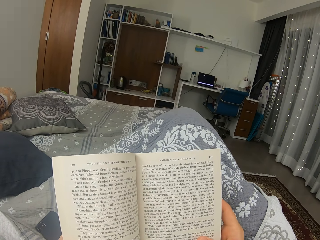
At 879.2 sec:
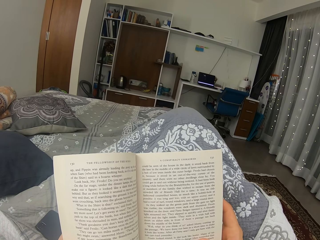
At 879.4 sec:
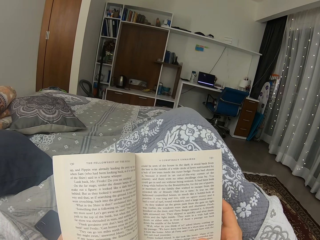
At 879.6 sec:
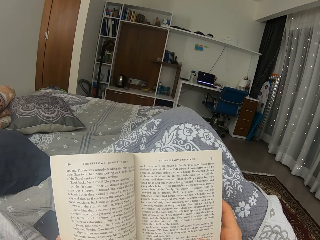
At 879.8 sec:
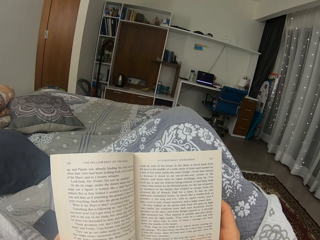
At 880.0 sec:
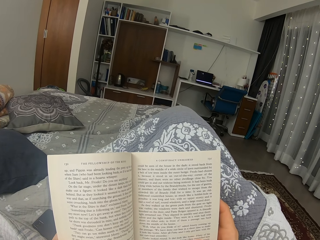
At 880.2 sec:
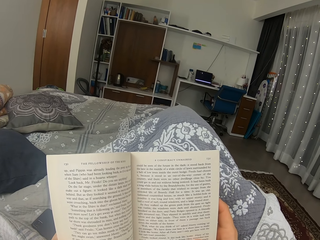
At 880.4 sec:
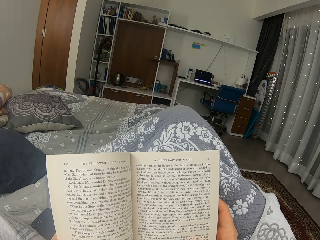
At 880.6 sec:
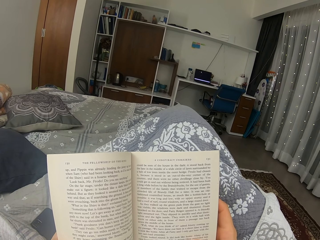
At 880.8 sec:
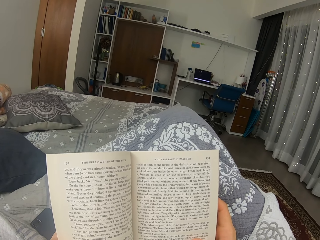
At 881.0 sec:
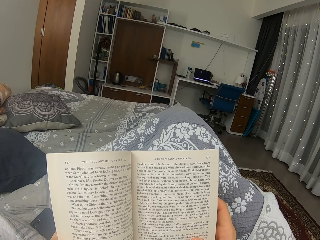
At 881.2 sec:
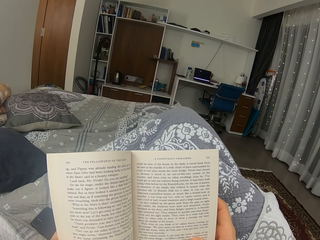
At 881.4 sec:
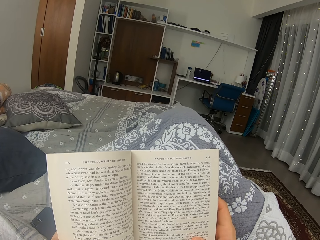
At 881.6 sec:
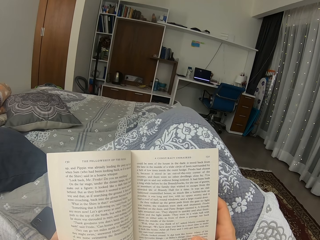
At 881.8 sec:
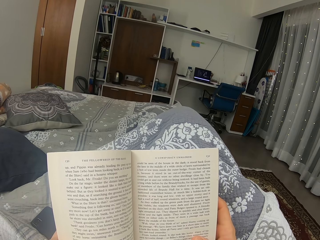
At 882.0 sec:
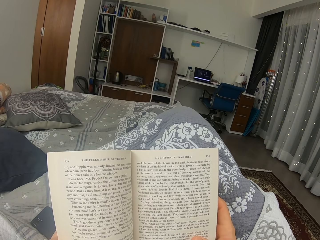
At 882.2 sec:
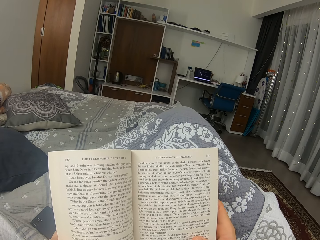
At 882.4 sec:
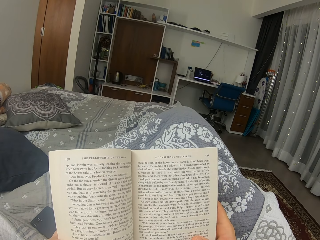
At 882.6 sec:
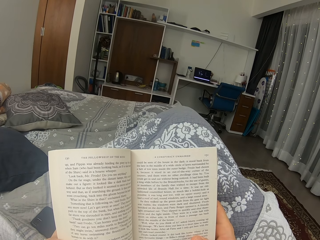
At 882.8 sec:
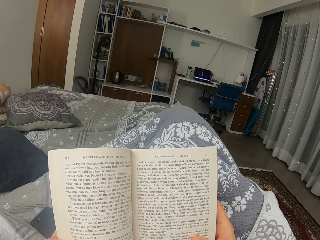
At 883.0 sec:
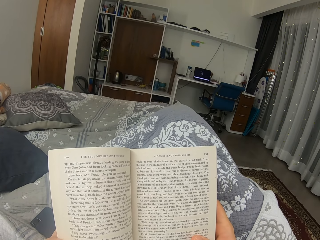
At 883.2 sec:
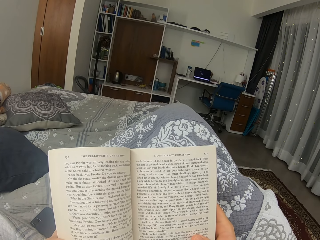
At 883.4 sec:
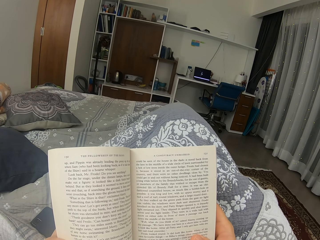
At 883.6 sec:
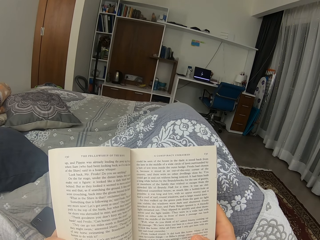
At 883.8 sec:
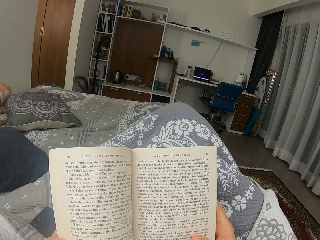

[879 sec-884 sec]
The camera wearer reads a novel.

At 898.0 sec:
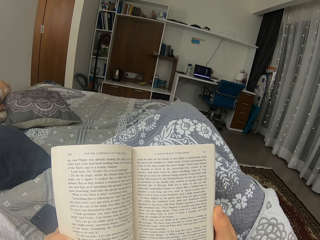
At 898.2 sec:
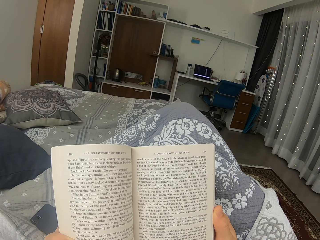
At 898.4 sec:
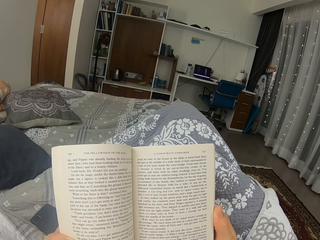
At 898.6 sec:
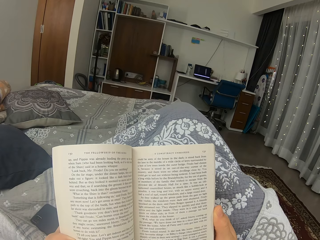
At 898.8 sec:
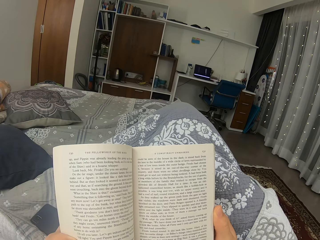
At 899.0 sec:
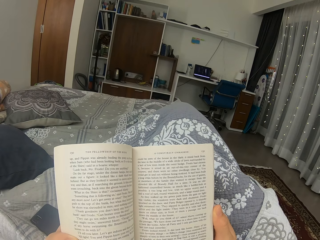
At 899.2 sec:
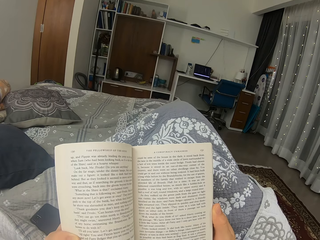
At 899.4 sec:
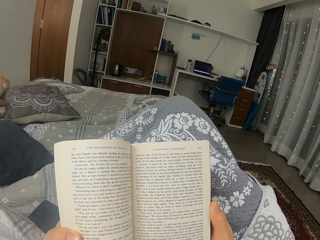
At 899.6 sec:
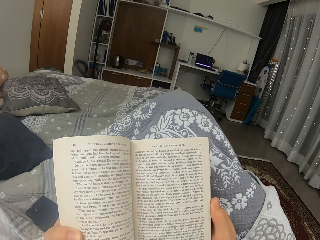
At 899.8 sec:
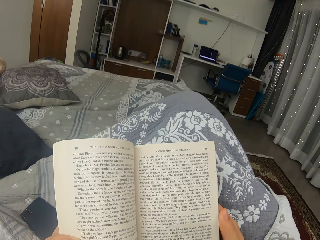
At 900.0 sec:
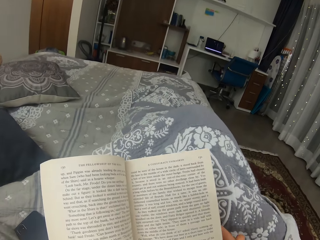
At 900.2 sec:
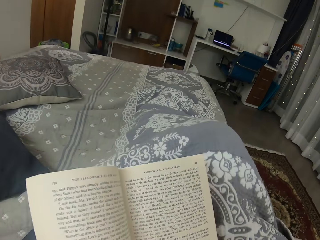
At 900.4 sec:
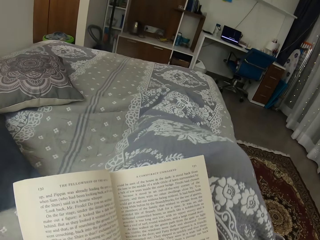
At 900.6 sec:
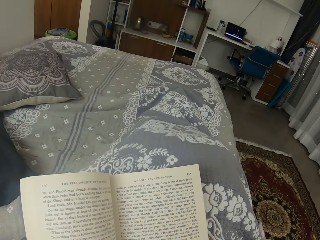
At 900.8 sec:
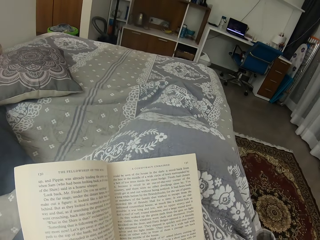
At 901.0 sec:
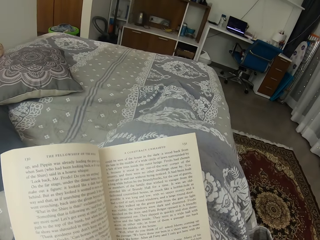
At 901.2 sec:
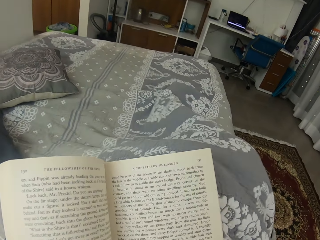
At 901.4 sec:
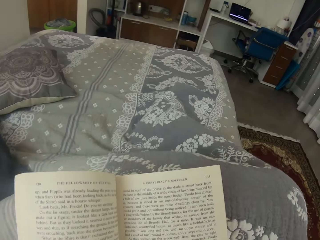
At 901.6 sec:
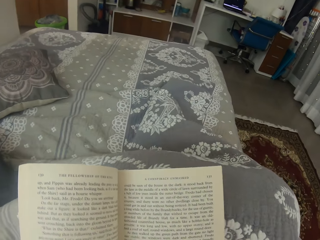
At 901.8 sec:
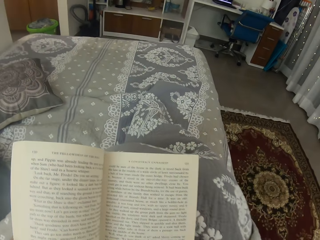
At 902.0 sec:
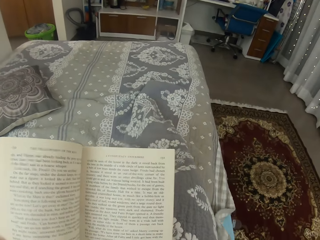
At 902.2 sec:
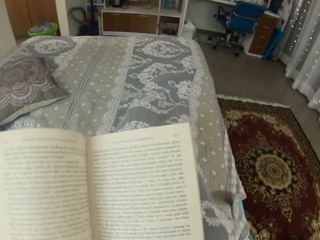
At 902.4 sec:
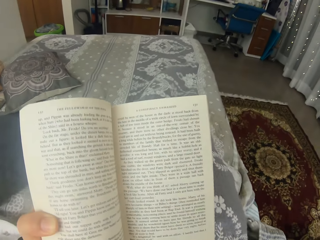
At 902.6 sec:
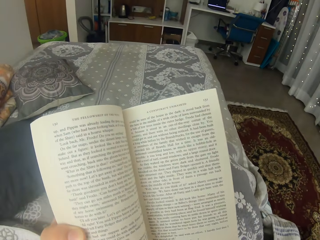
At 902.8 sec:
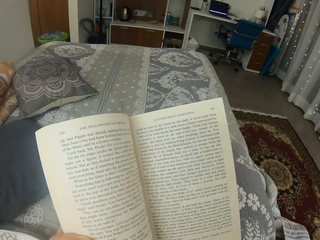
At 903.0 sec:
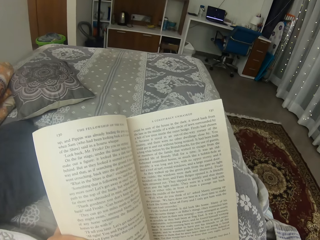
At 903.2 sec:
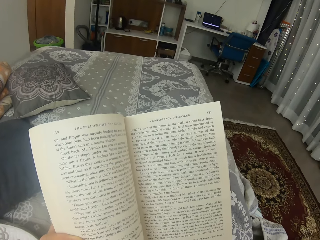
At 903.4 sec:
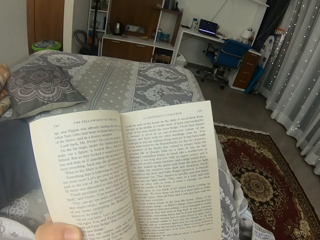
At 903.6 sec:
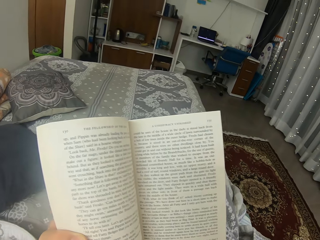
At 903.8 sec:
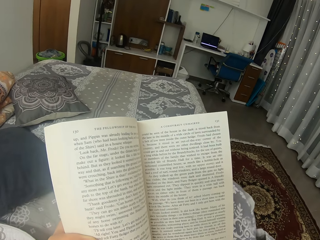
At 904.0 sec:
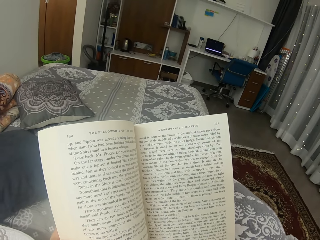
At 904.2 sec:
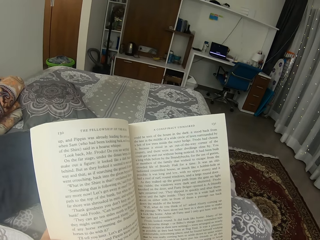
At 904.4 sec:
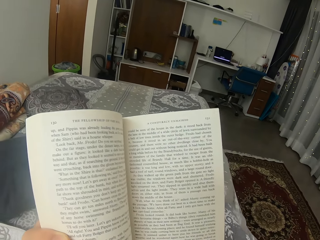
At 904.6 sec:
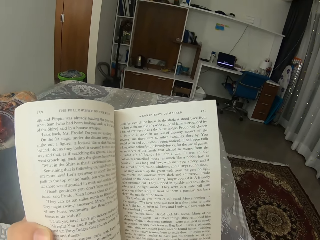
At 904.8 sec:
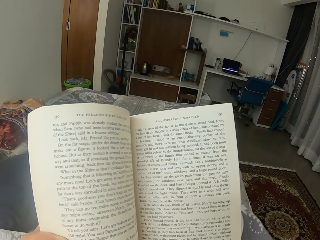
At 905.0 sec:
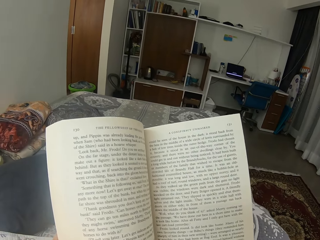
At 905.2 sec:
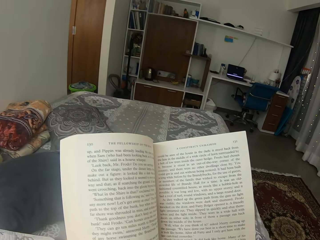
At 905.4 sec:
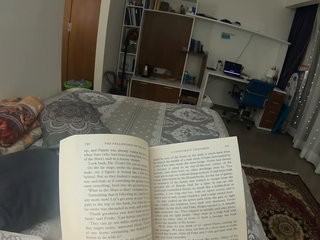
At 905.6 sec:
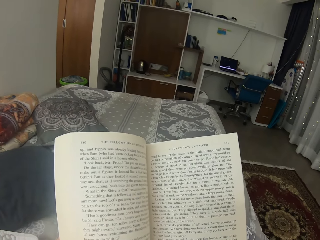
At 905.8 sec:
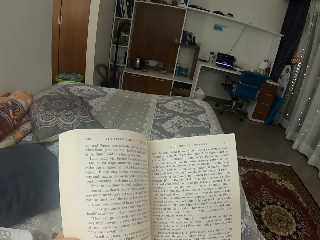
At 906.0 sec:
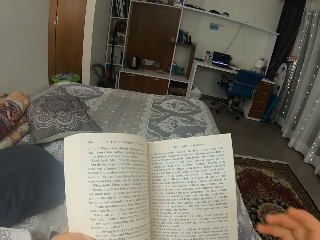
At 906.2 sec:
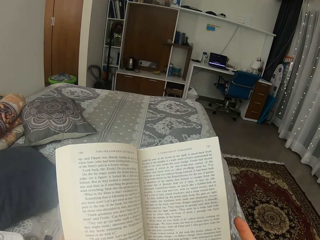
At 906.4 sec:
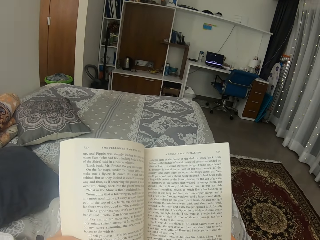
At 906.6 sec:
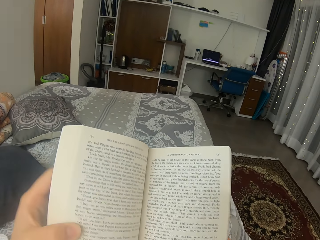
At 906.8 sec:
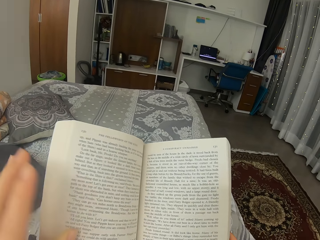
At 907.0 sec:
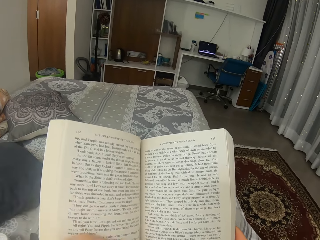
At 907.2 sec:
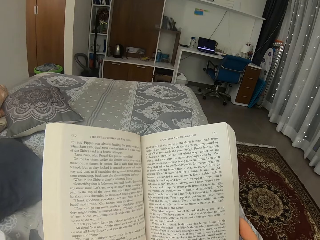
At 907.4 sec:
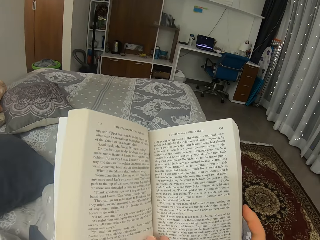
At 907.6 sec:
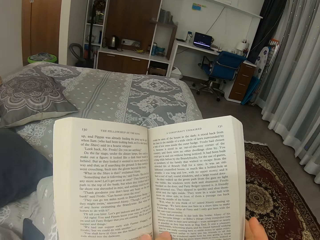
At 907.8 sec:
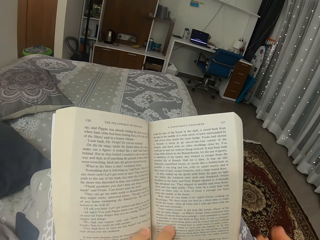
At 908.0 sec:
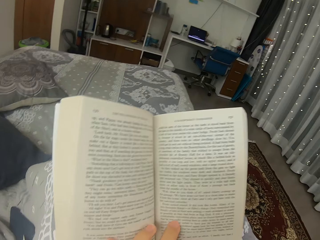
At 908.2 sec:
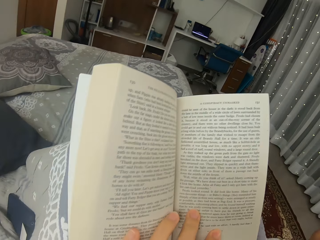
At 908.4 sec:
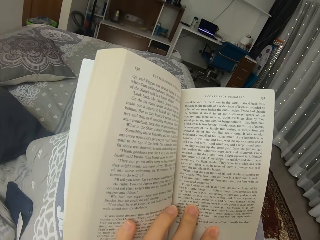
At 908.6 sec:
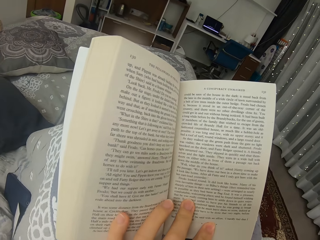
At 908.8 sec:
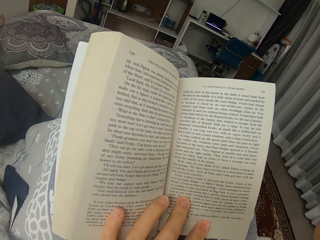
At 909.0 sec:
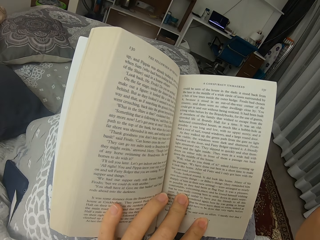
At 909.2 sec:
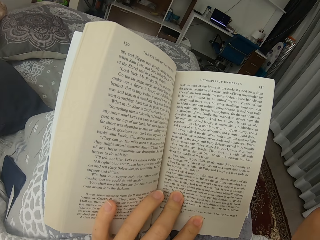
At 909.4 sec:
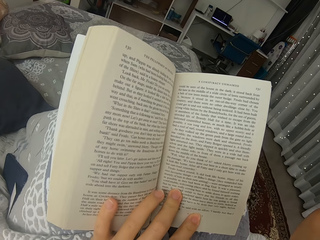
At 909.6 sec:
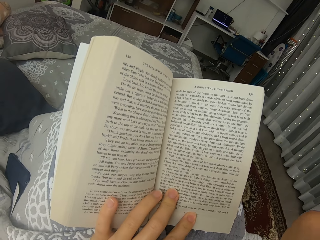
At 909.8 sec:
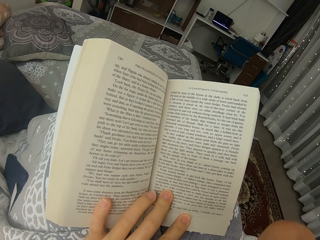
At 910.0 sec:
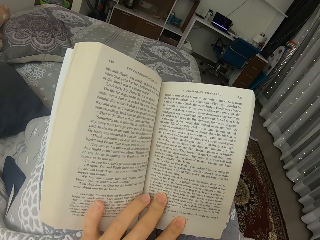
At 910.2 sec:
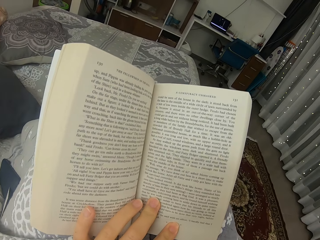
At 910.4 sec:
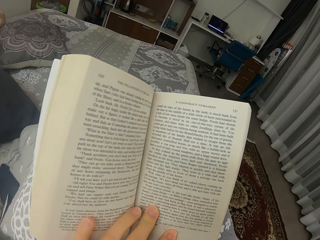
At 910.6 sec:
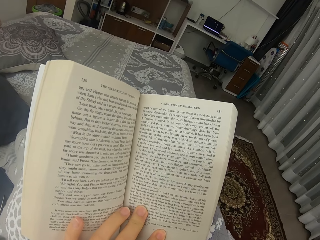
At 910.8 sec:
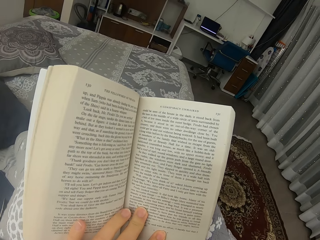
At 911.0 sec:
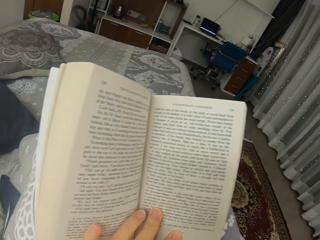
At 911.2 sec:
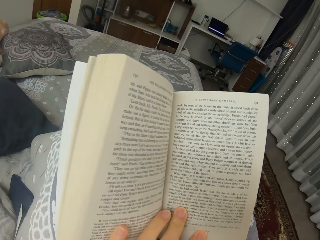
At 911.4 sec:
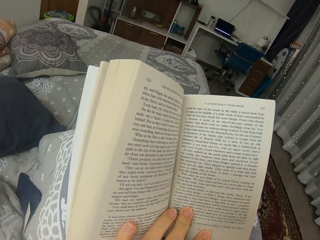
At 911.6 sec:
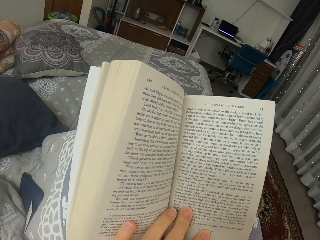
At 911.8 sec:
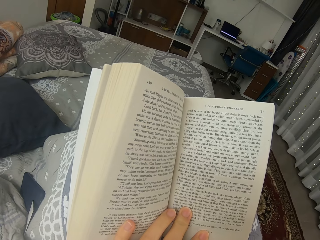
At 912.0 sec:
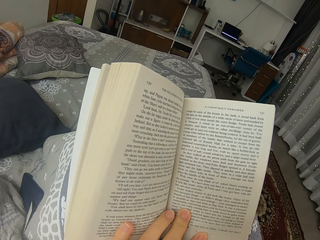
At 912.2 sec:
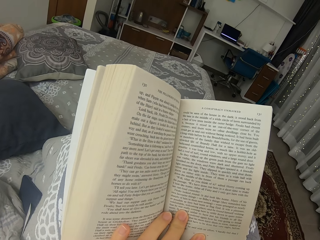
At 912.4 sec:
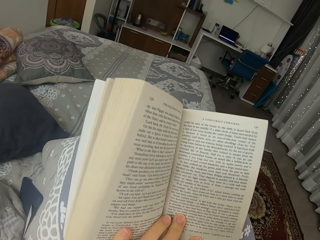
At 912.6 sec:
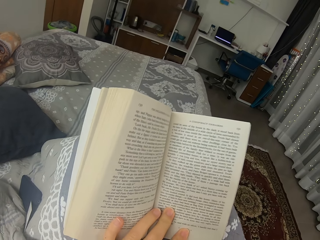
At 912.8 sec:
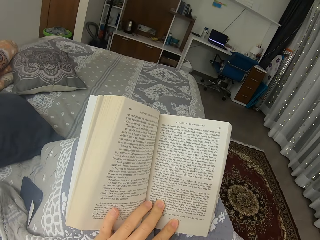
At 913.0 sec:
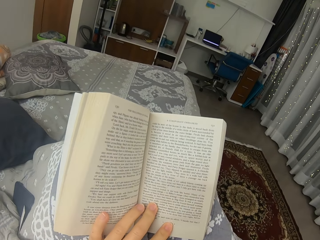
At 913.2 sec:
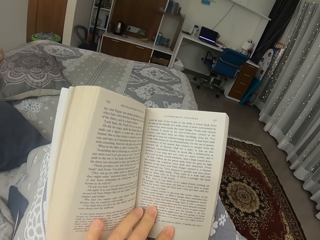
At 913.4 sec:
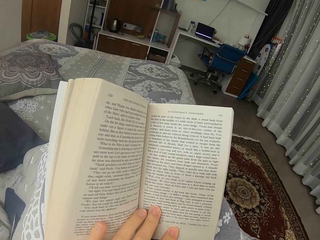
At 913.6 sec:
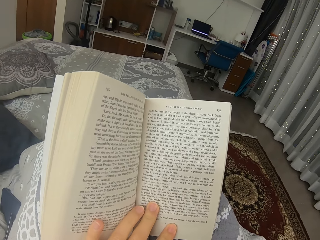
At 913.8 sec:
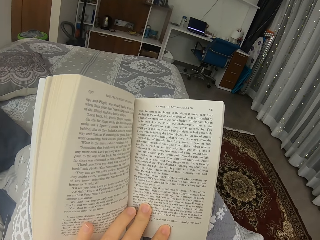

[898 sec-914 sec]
The camera wearer moves her legs. She moves her hand. She touches something. She reads a novel.
